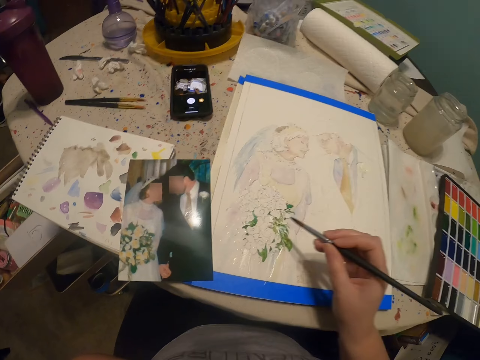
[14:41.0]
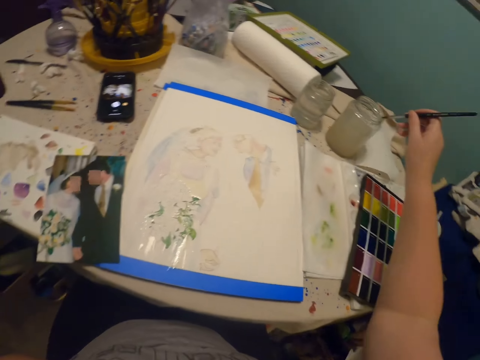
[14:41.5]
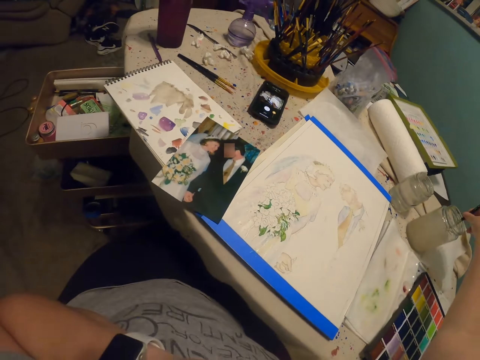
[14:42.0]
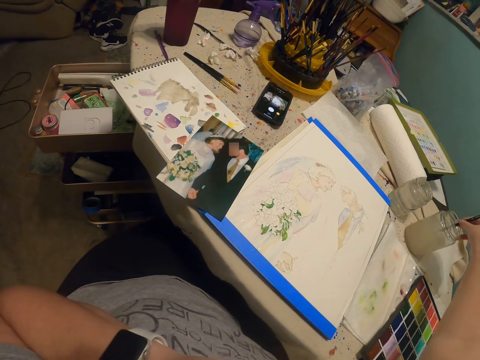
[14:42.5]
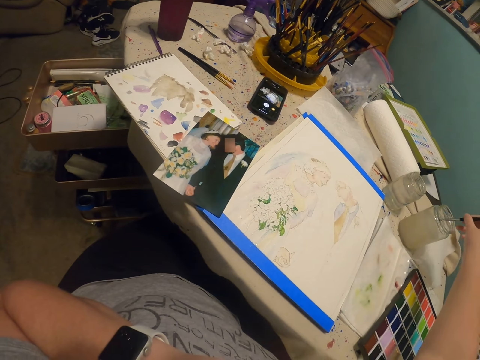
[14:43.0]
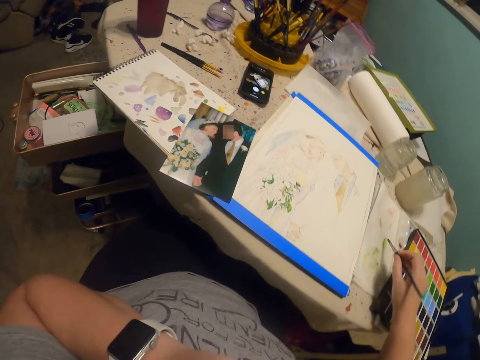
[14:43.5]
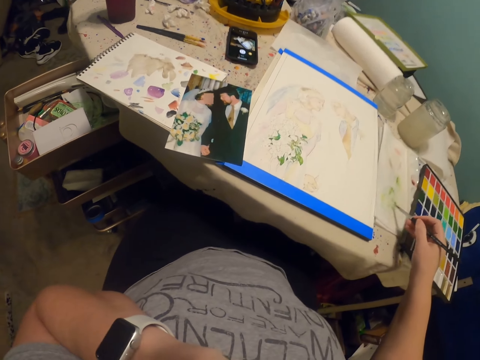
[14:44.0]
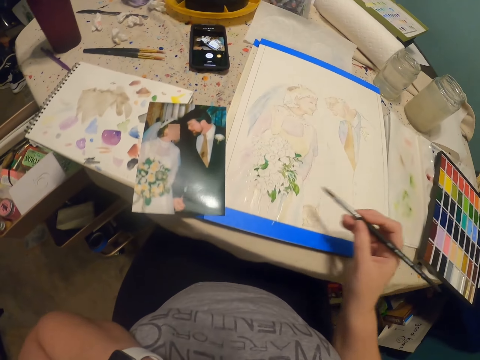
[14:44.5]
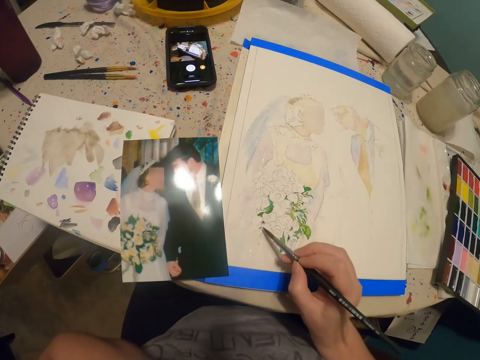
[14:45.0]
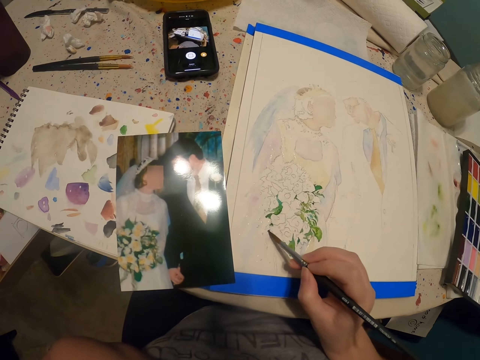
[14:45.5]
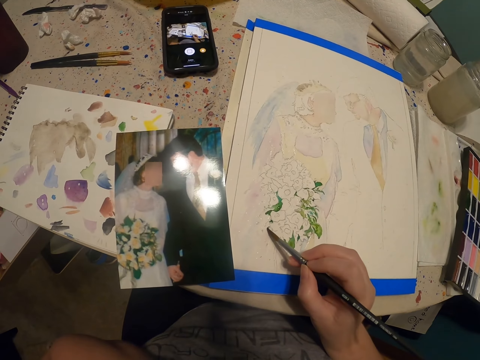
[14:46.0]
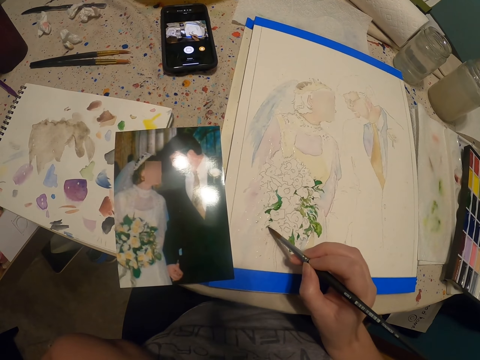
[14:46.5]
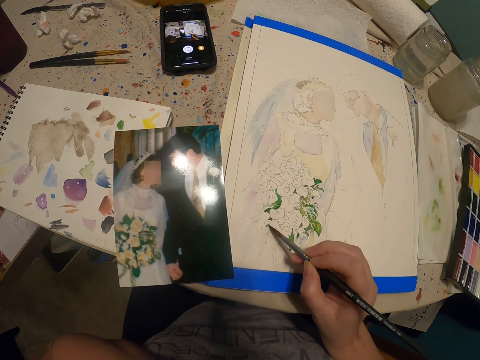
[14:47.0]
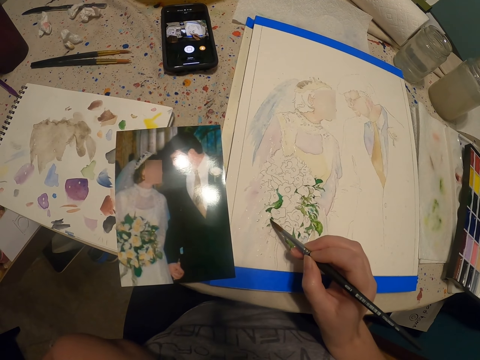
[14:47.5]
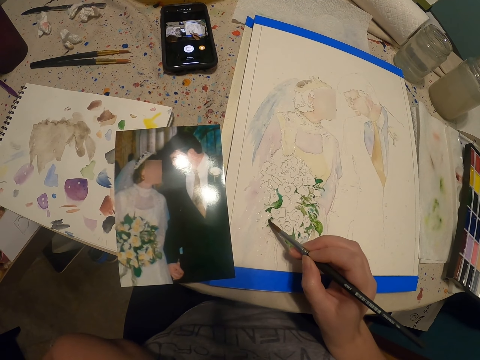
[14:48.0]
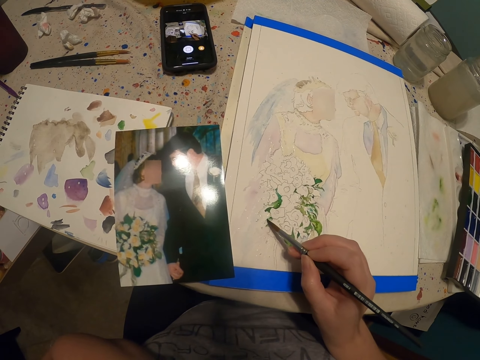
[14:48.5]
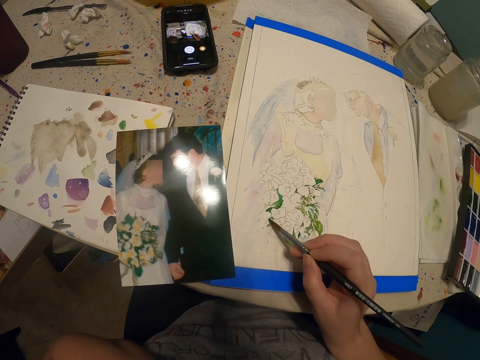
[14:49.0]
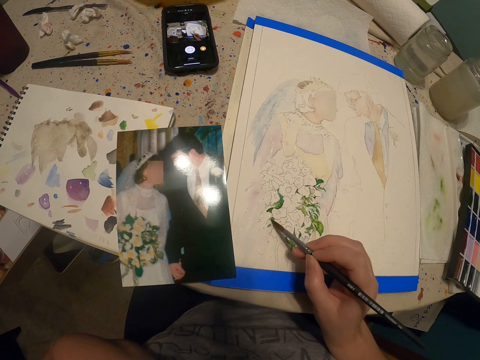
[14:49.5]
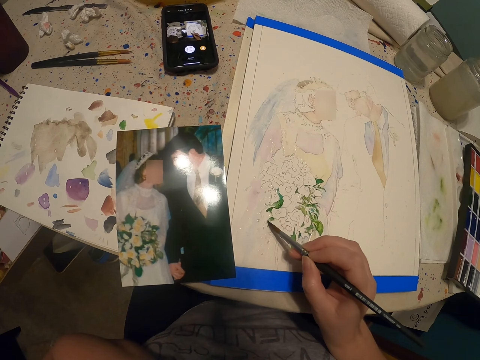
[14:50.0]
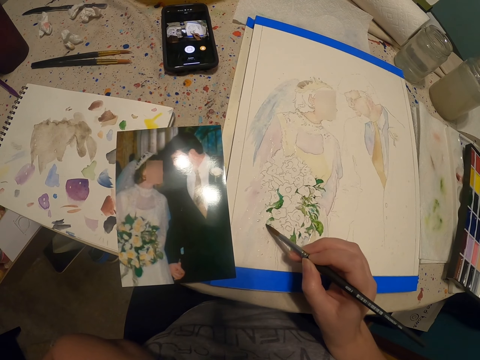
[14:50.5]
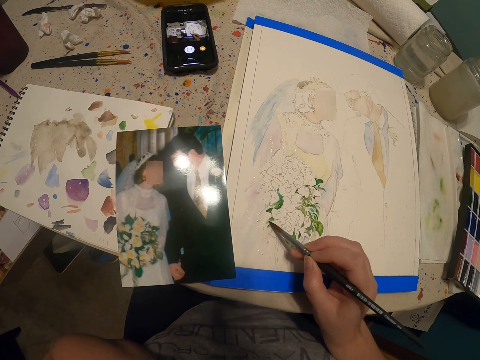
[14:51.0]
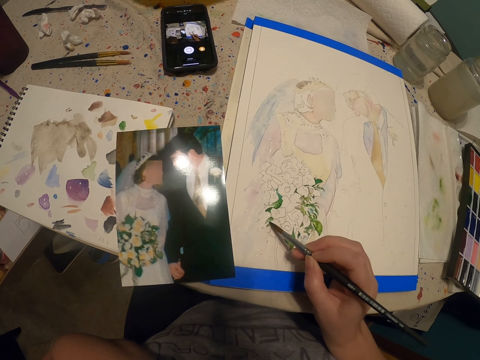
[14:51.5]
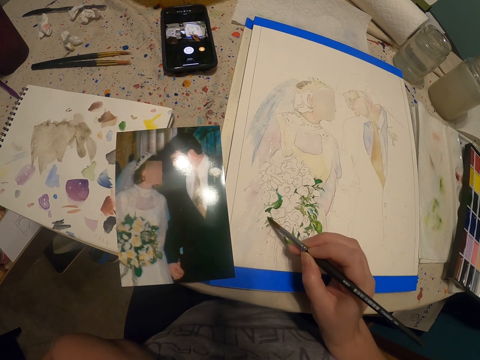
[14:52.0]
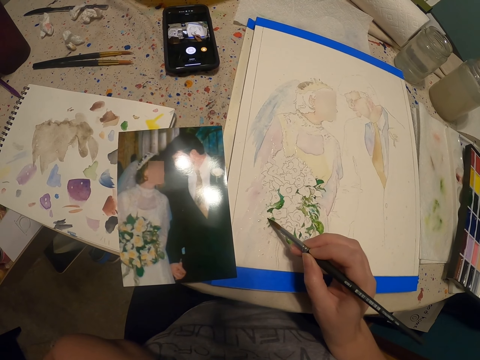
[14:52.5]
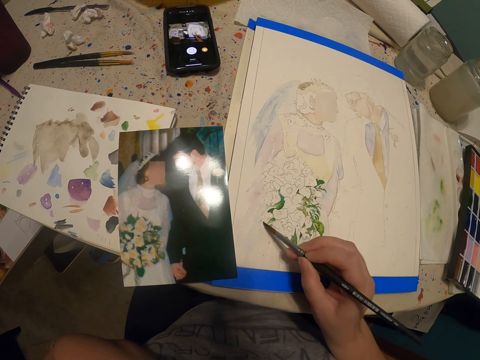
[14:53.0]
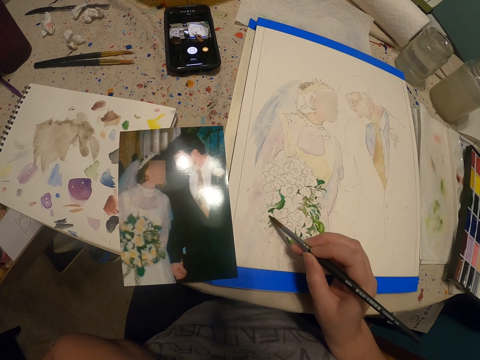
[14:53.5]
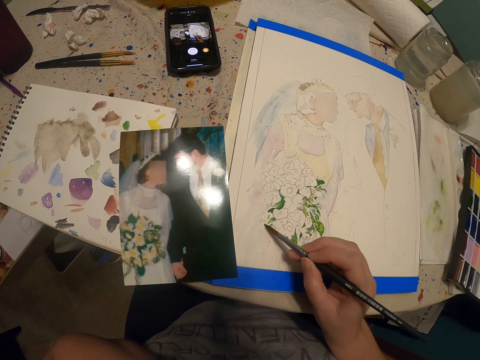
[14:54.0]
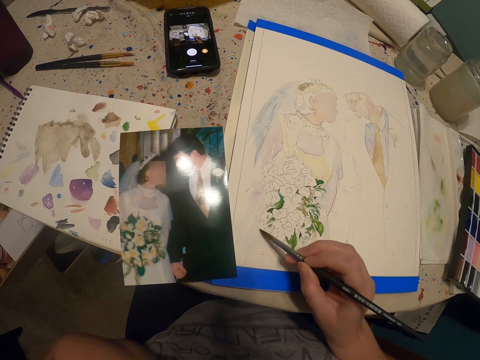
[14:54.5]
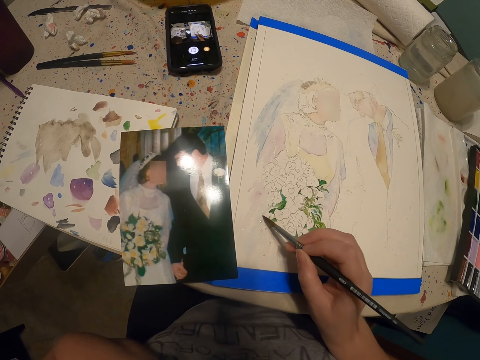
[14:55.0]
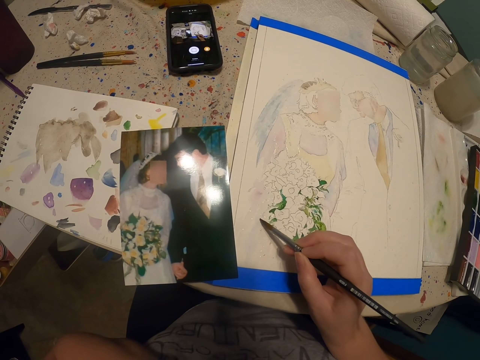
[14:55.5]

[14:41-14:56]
The camera wearer dips the paint brush in a glass of water or the bottle of paint. They rub the piece of paper with the paint brush. They paint the drawing with the paint brush.

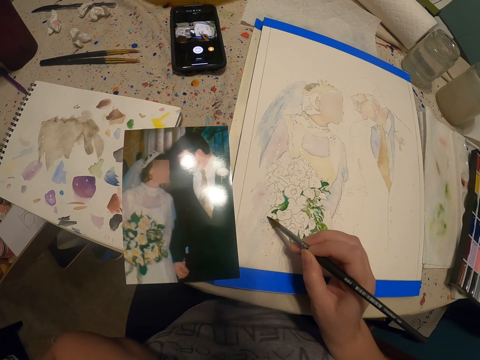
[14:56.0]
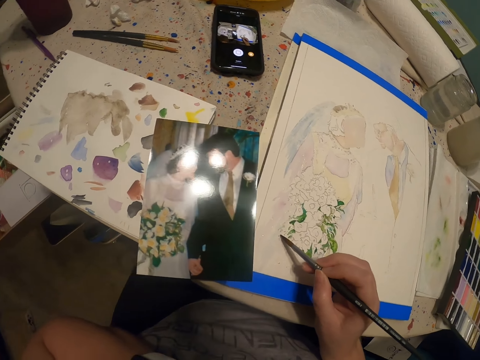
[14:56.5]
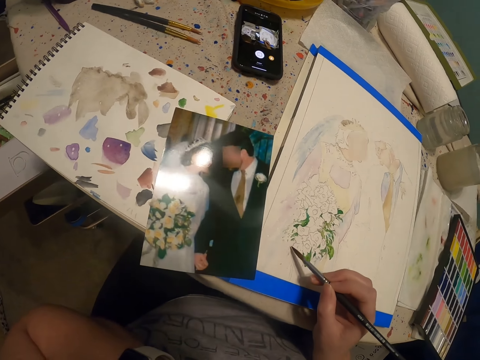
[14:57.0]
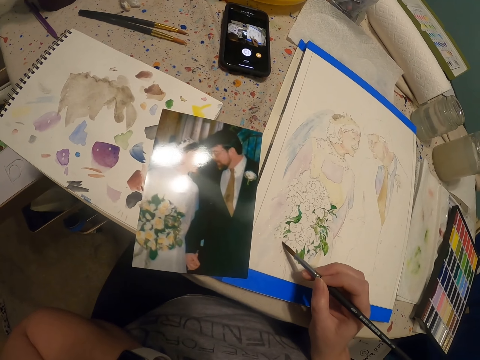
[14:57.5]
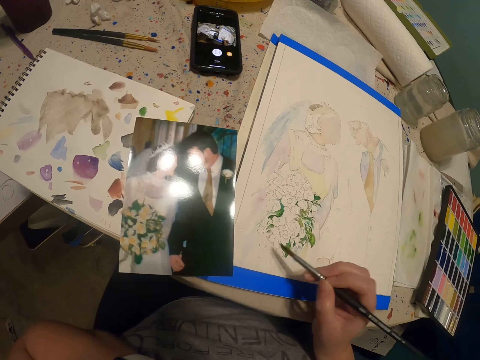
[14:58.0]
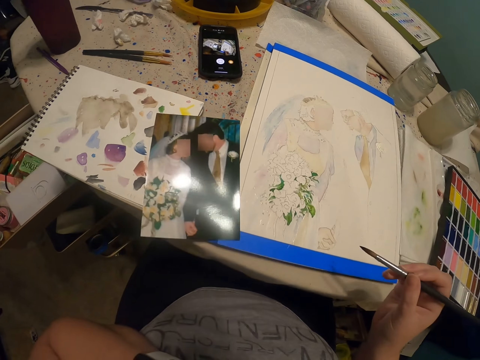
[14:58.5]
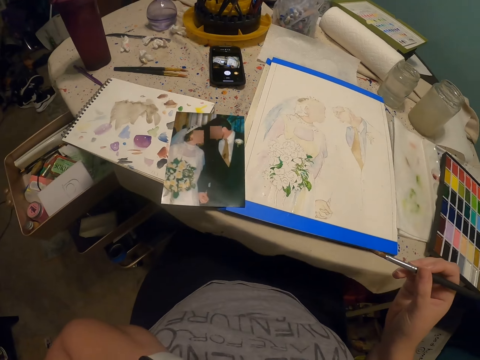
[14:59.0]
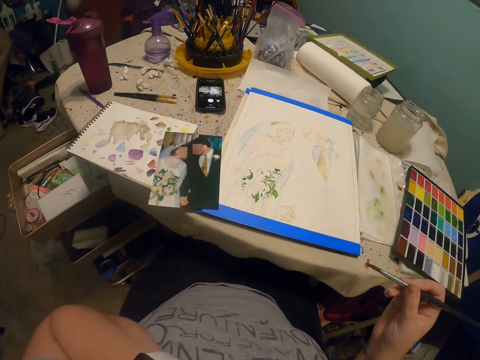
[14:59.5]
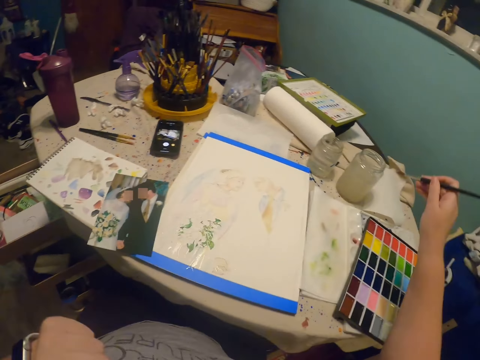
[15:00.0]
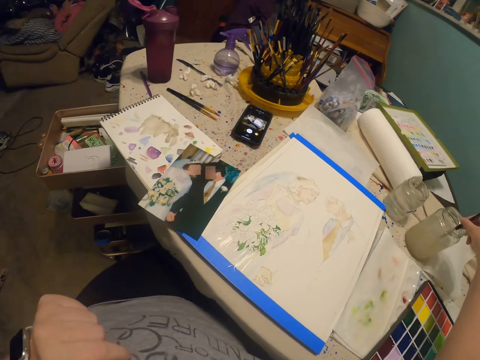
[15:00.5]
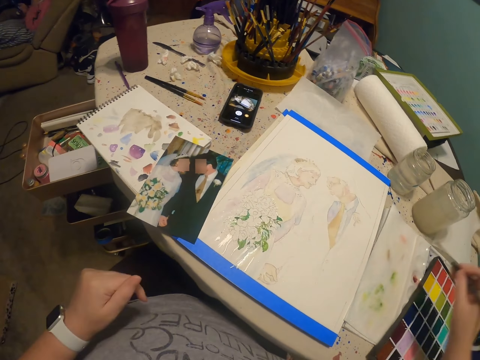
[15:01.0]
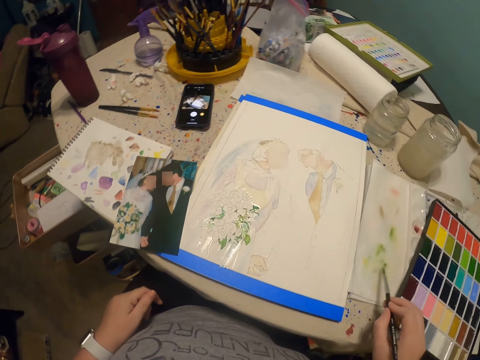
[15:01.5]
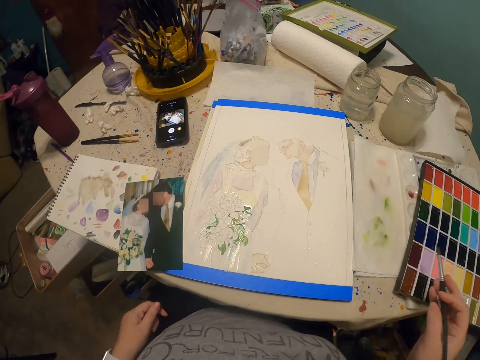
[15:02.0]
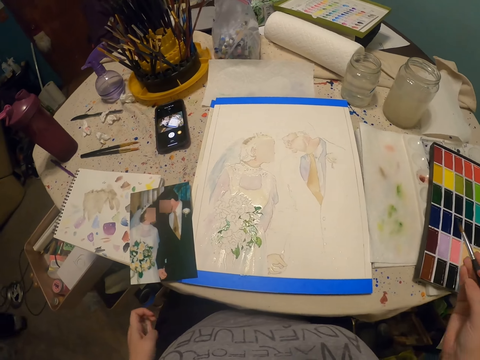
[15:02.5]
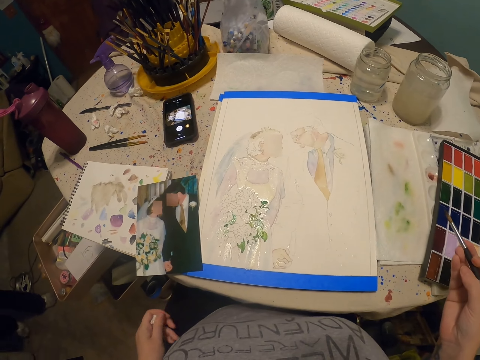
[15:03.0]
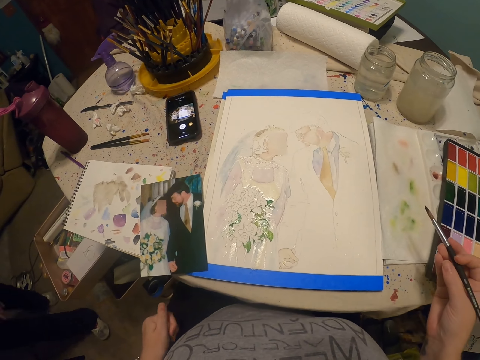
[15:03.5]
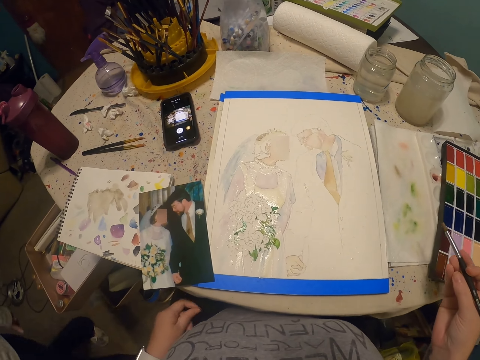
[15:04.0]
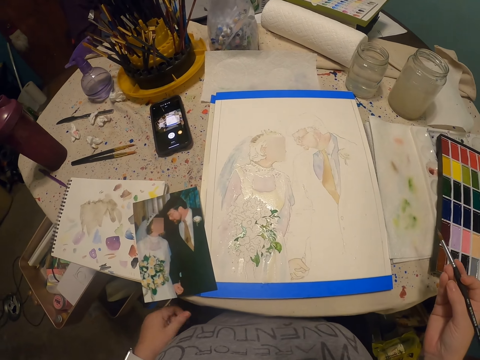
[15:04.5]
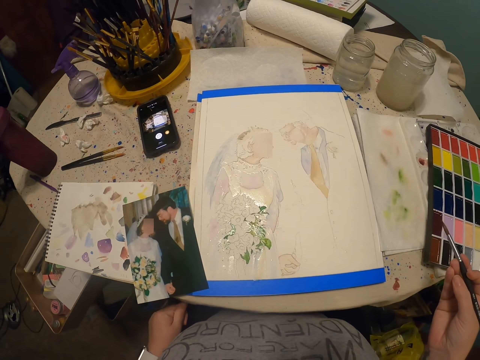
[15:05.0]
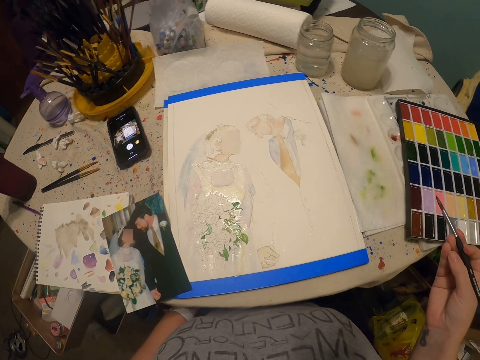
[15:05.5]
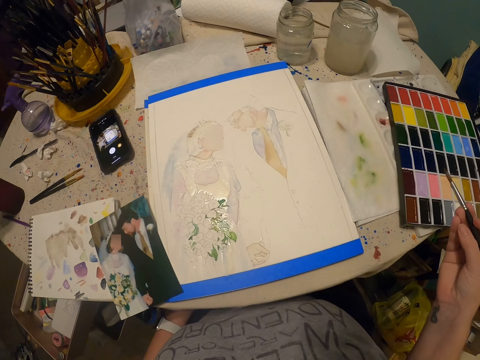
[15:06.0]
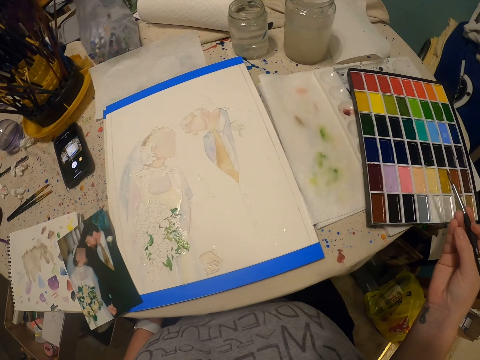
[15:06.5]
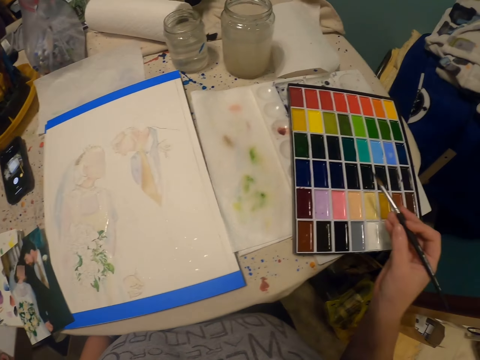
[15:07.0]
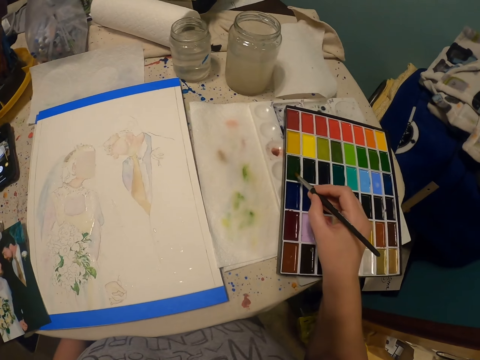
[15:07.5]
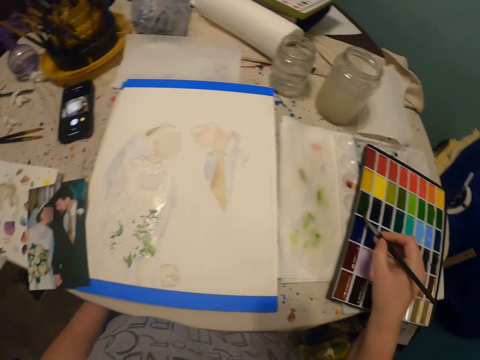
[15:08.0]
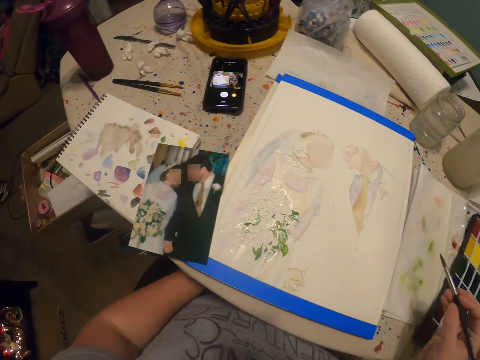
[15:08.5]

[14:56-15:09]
The camera wearer dips the paint brush in a glass of water or the bottle of paint. They rub the paint palette with the paint brush. They put the paint brush in the paint palette.
